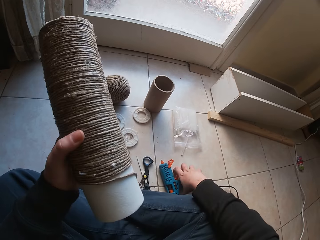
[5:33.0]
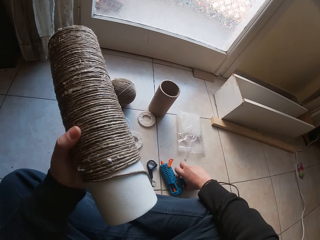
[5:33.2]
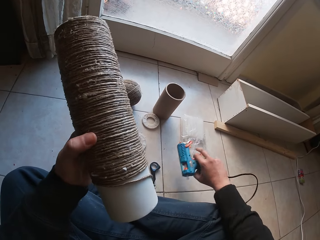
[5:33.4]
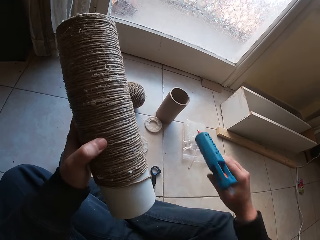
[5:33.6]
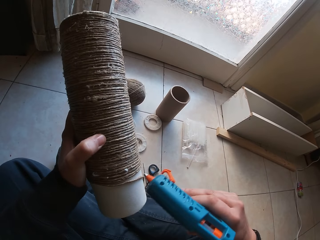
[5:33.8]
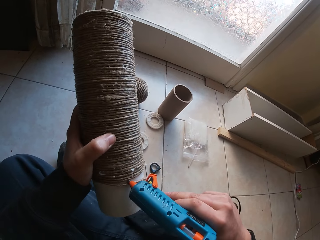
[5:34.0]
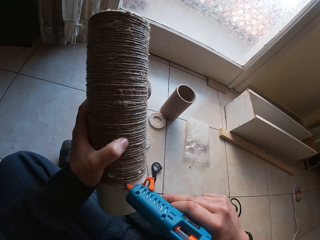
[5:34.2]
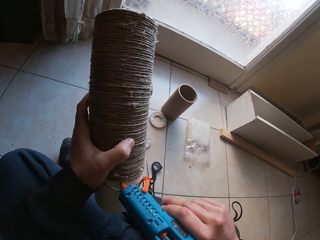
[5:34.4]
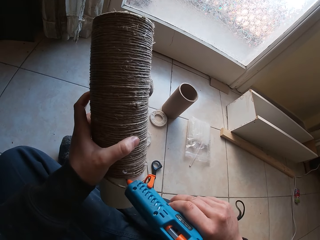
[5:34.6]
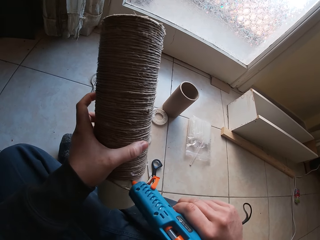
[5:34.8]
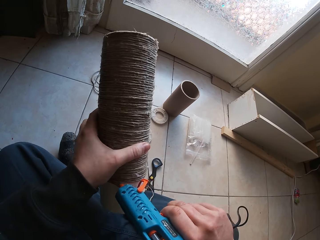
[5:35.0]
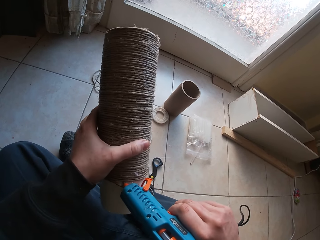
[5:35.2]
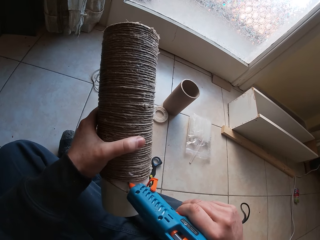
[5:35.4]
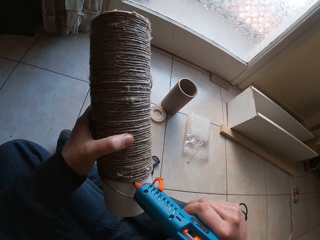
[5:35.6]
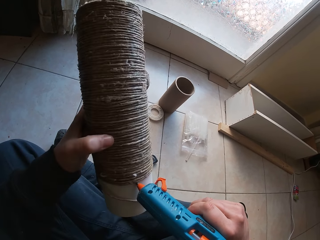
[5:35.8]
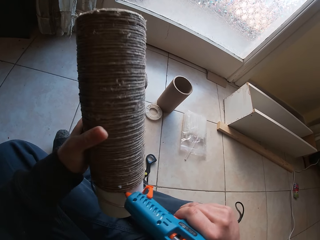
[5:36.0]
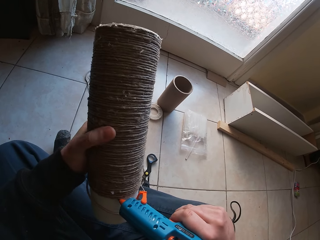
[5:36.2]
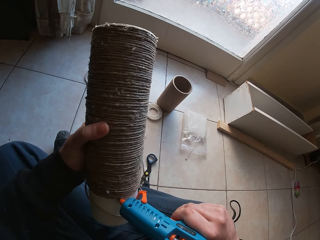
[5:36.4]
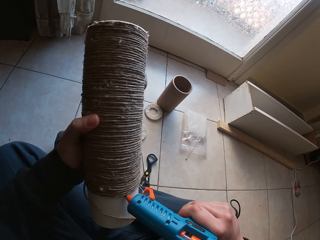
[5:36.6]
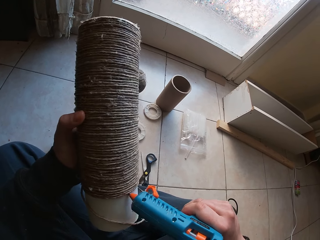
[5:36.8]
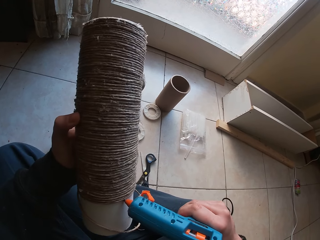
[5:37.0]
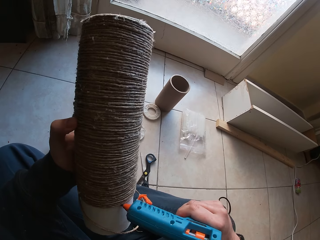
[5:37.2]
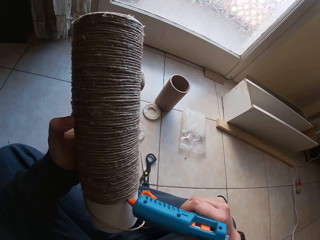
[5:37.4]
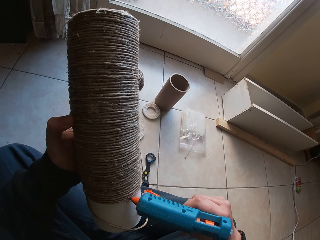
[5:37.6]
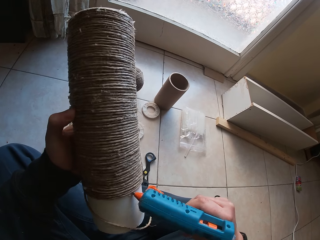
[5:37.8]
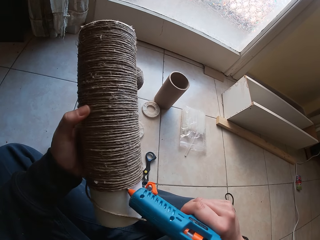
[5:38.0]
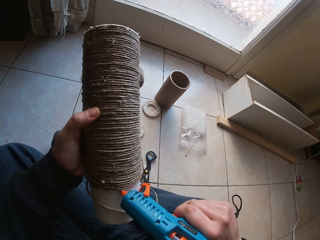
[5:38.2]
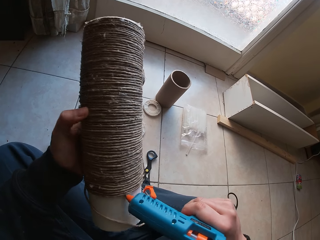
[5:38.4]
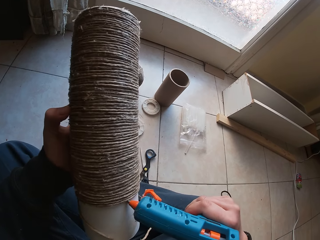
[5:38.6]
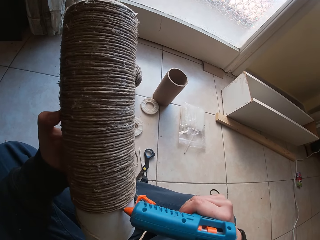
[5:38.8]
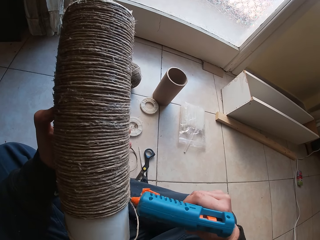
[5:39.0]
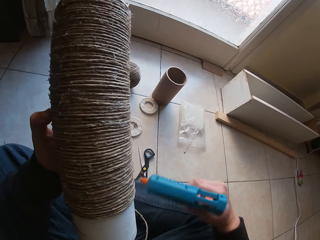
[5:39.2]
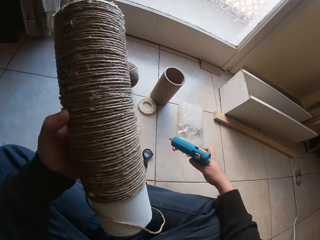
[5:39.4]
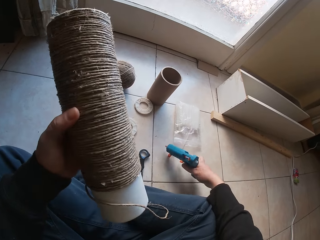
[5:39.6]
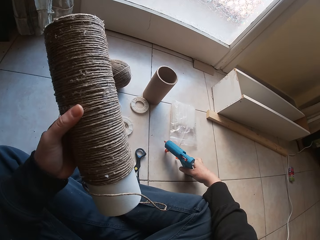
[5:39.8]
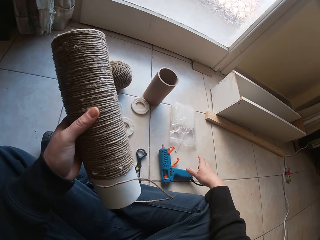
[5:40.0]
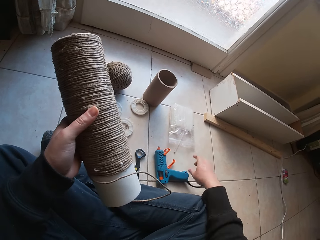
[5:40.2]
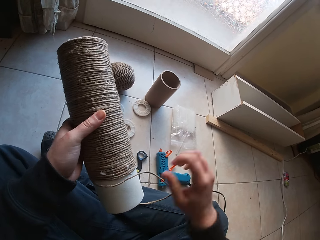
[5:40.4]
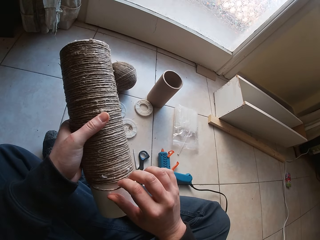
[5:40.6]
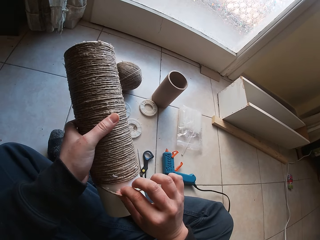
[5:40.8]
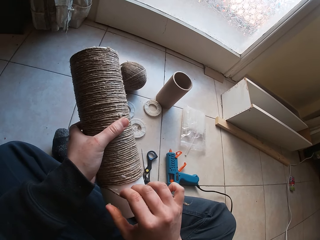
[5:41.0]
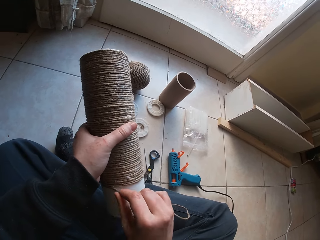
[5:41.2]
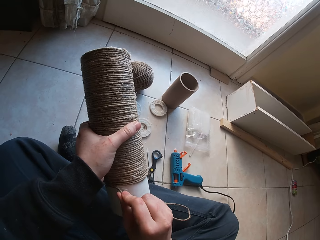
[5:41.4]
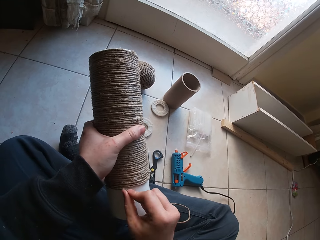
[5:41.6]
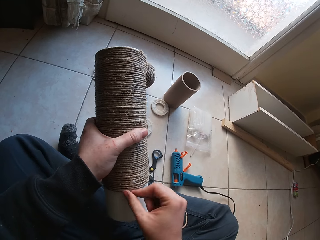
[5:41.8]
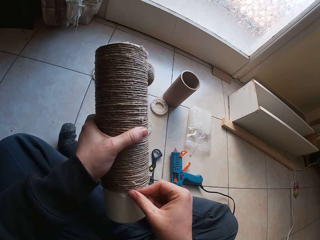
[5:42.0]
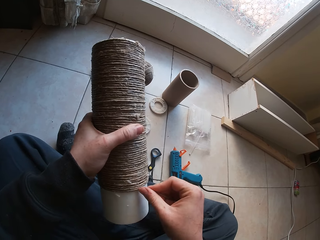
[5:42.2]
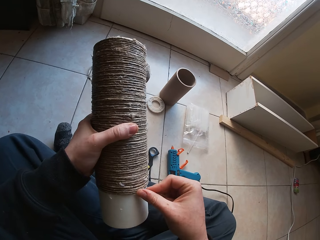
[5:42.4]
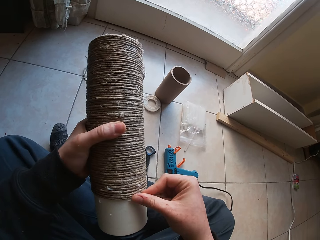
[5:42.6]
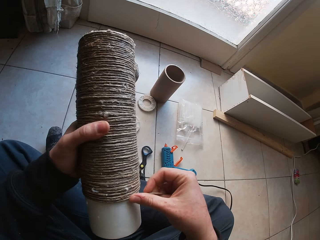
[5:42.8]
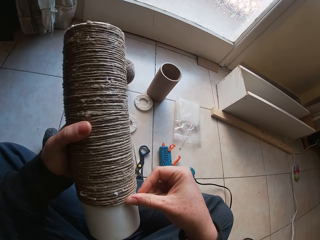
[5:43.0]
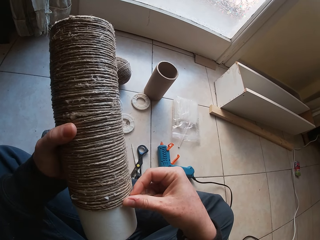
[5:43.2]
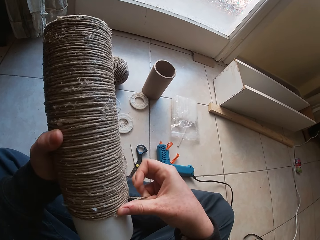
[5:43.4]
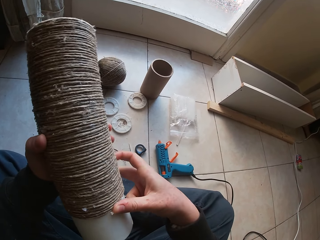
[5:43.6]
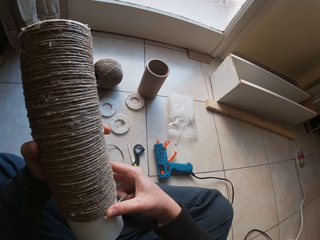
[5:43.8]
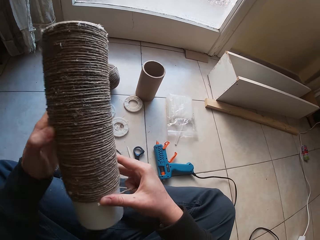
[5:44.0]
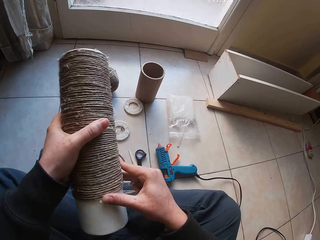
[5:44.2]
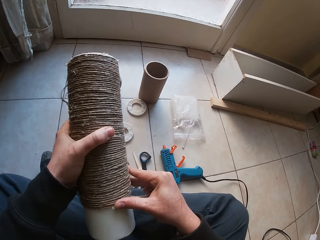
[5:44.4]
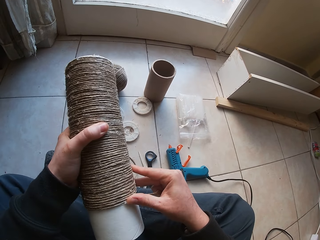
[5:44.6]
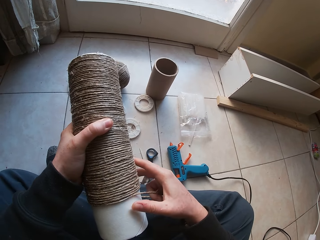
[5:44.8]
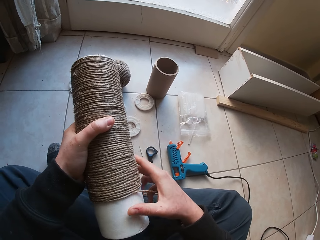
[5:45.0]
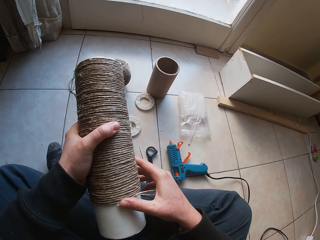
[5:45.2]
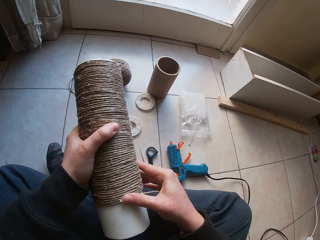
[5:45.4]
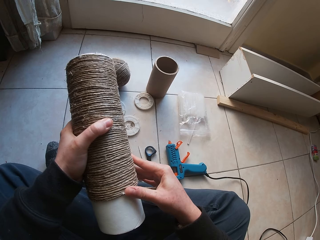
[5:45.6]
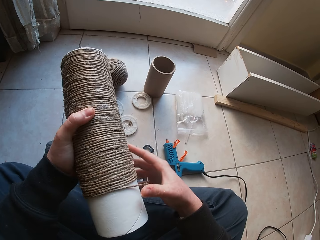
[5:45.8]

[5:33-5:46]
The camera wearer picks up the glue gun from the floor with his right hand. He applies glue to the craft with the glue gun in his right hand. He puts the glue gun on the floor with his right hand. He puts the rope round the tubular cardboard with his right hand.

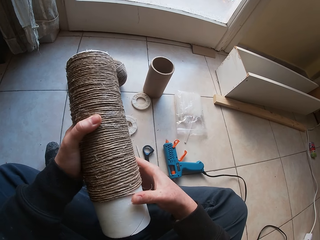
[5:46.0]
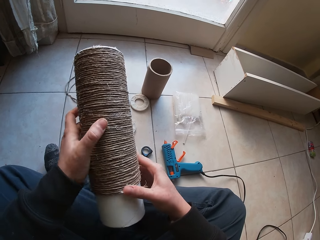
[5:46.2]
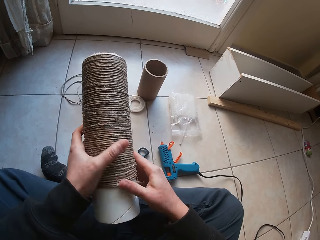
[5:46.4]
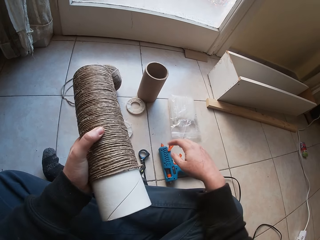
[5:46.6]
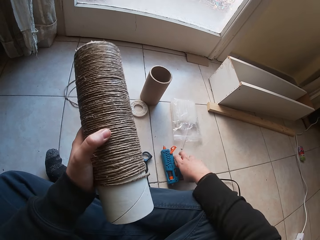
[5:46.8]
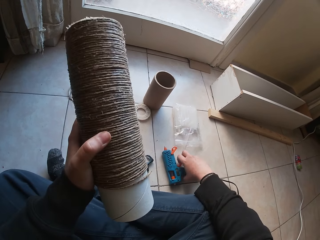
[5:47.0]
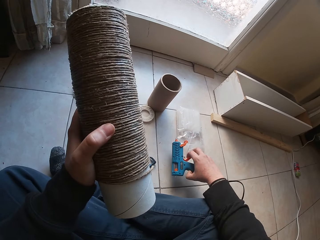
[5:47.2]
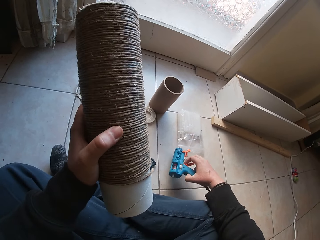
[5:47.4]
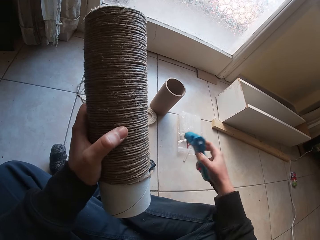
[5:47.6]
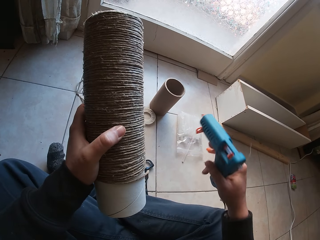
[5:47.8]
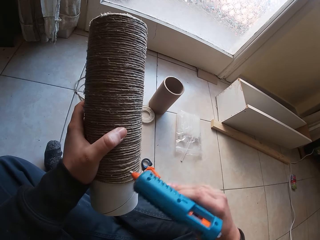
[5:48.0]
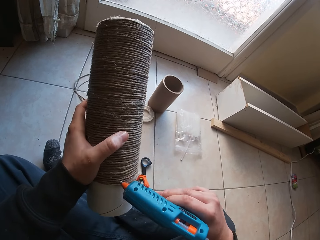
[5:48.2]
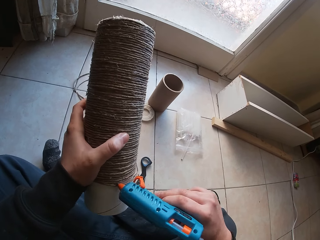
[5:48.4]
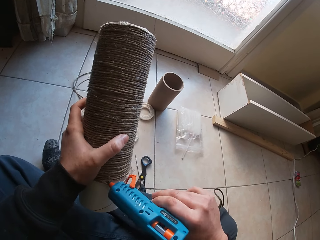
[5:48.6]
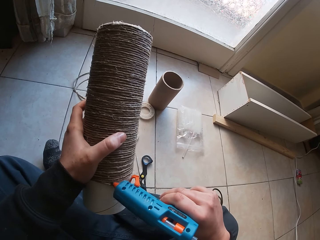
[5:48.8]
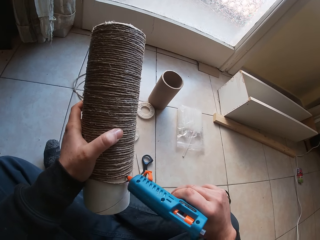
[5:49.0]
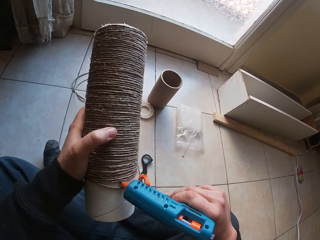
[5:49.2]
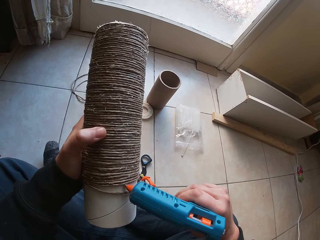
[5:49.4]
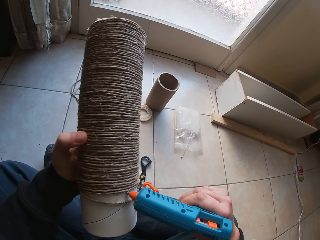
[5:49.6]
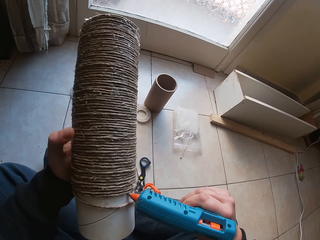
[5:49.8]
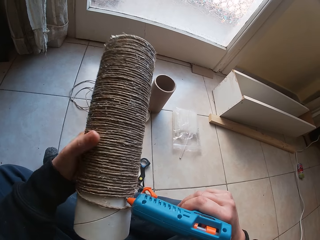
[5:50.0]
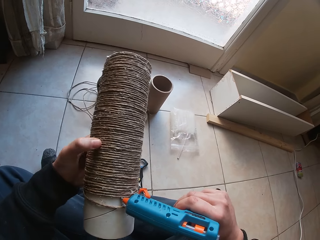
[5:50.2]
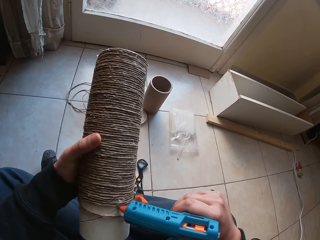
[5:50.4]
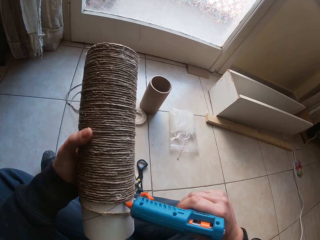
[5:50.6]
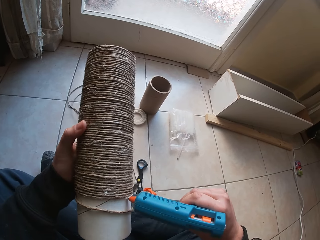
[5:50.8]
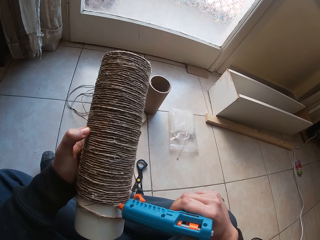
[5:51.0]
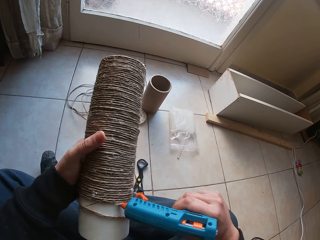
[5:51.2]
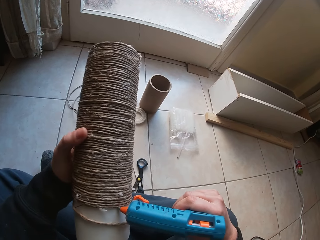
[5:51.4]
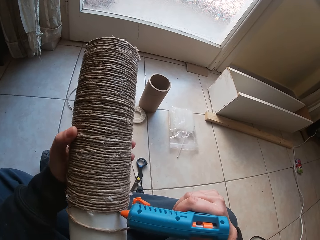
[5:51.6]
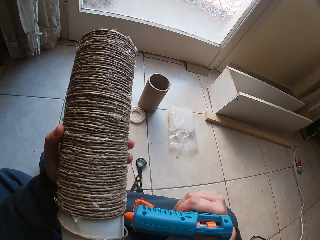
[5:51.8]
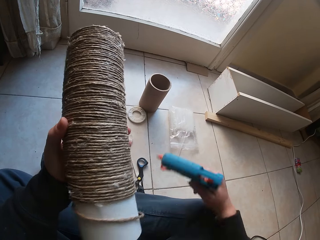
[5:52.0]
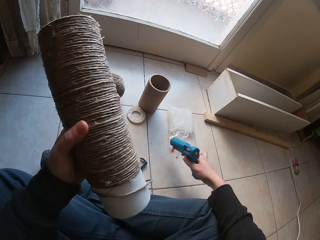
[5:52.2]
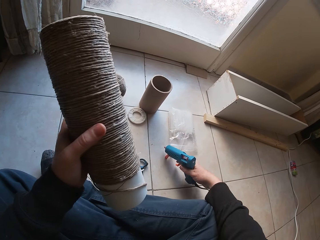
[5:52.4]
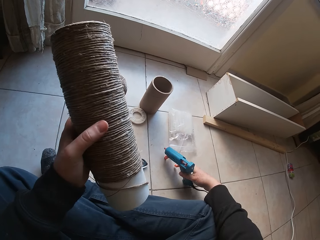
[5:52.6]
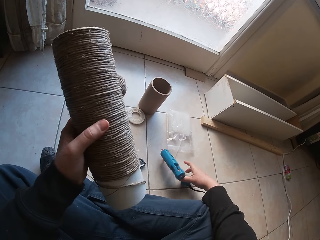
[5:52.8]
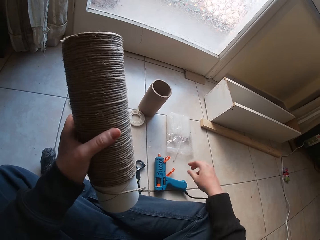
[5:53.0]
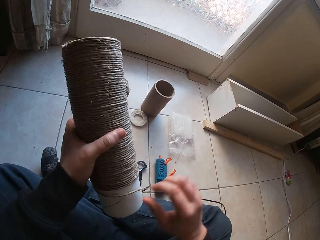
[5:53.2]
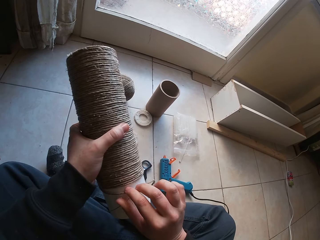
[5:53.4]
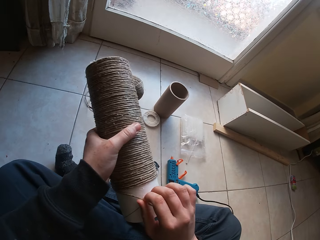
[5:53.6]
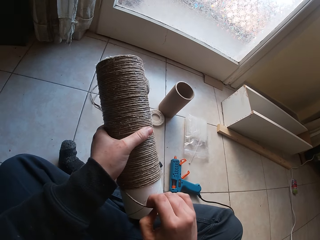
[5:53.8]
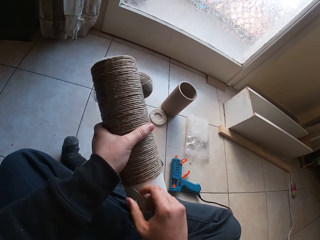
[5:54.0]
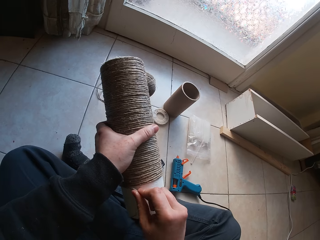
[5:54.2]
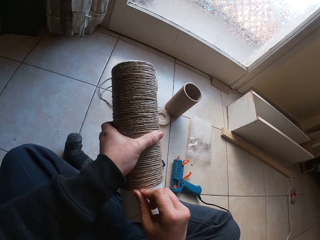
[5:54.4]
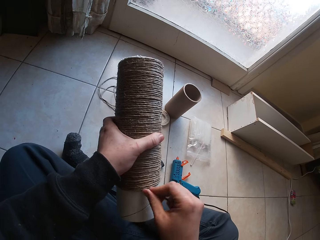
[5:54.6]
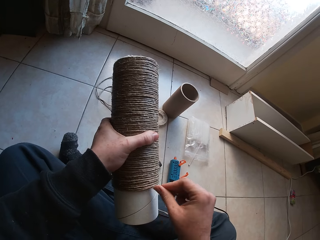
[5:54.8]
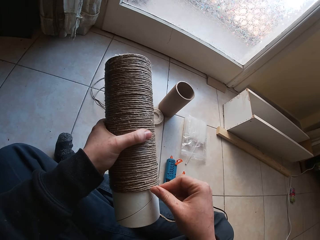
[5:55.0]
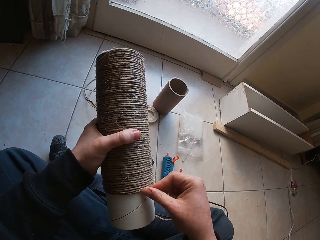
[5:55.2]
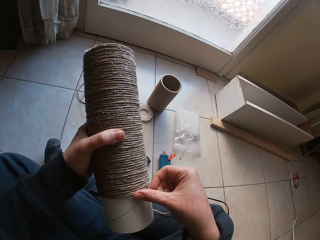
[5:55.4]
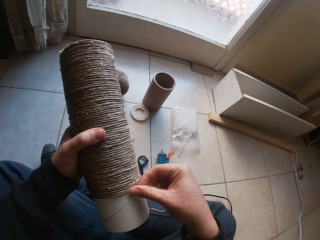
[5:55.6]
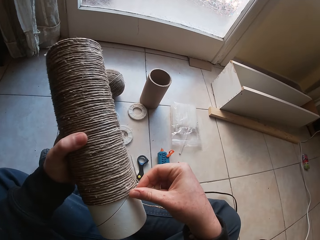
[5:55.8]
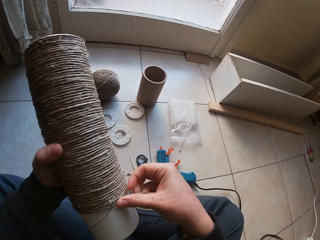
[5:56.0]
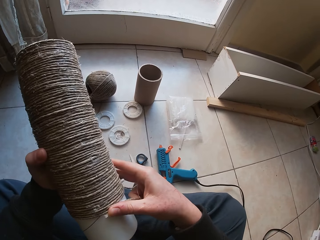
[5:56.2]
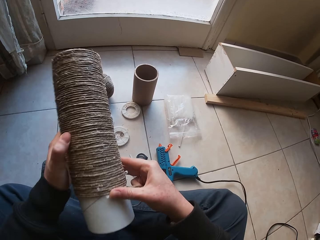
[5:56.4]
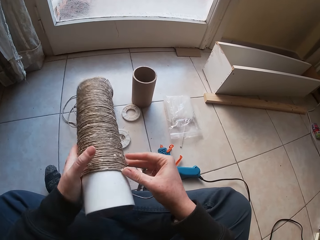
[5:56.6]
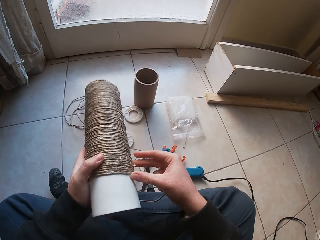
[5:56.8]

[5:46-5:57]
The camera wearer picks up the glue gun from the floor with his right hand. He applies glue to the craft with the glue gun in his right hand. He puts the glue gun on the floor with his right hand. He puts the rope round the tubular cardboard with his right hand.
